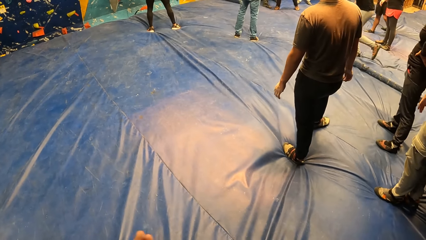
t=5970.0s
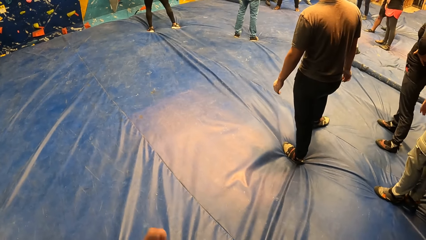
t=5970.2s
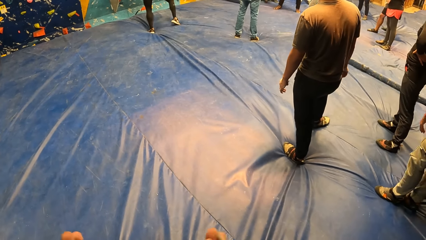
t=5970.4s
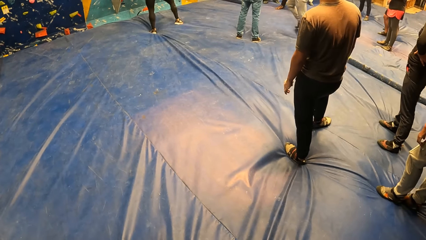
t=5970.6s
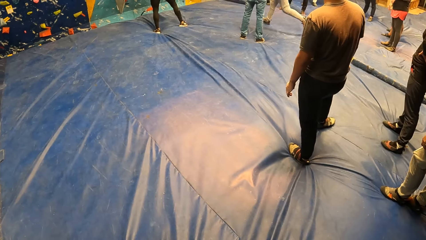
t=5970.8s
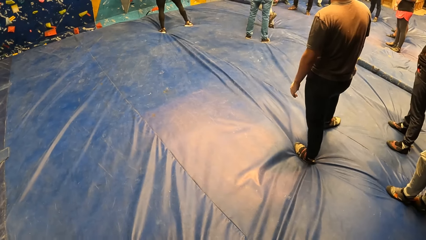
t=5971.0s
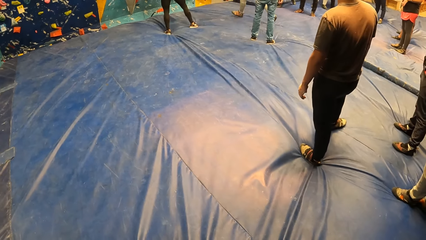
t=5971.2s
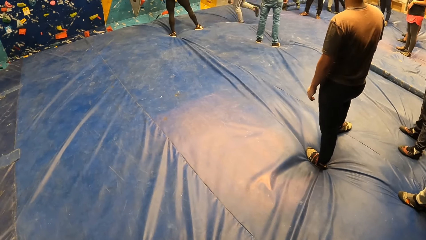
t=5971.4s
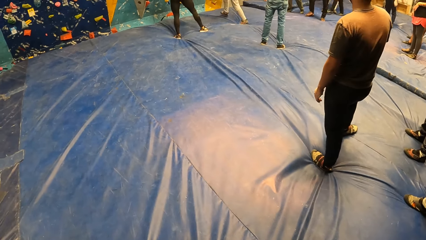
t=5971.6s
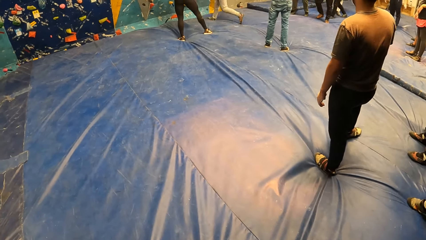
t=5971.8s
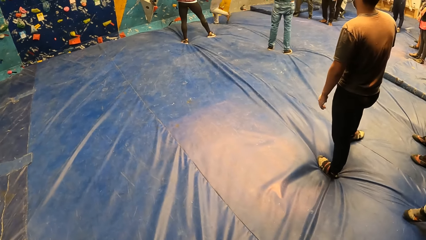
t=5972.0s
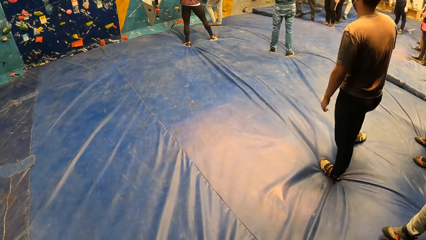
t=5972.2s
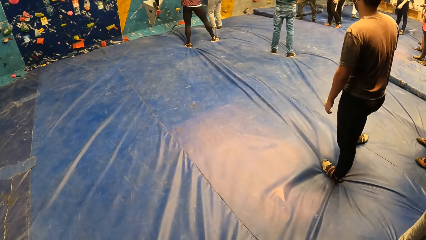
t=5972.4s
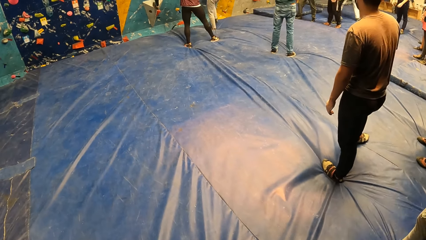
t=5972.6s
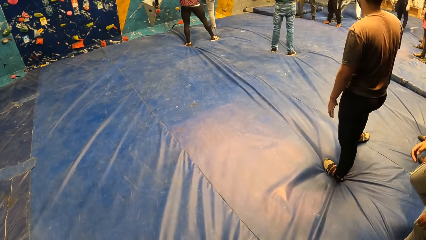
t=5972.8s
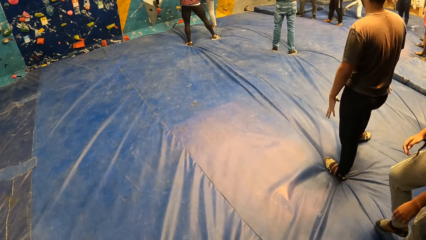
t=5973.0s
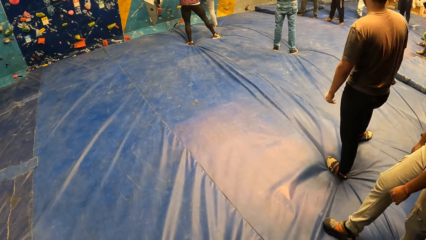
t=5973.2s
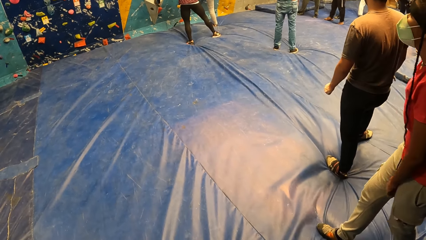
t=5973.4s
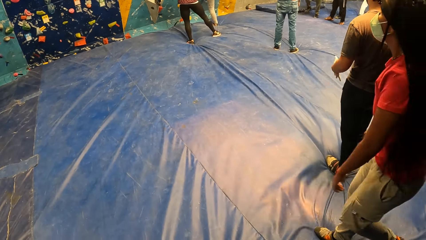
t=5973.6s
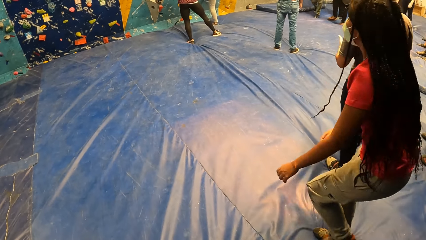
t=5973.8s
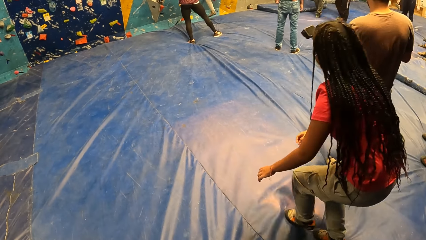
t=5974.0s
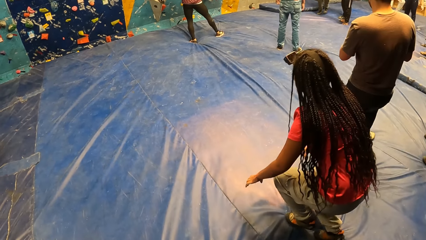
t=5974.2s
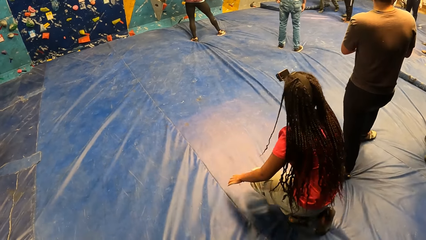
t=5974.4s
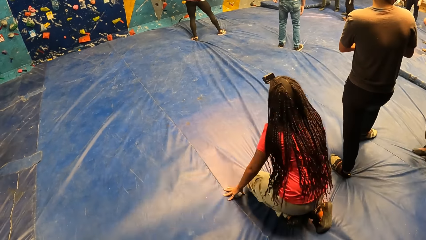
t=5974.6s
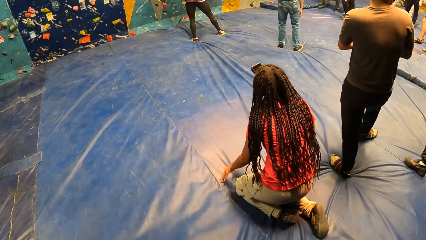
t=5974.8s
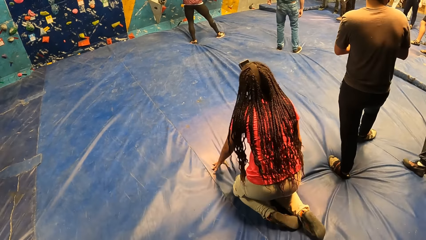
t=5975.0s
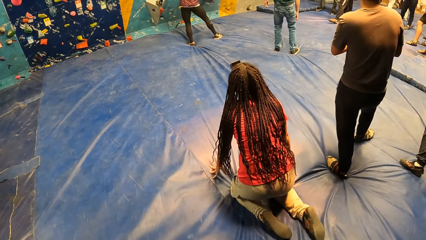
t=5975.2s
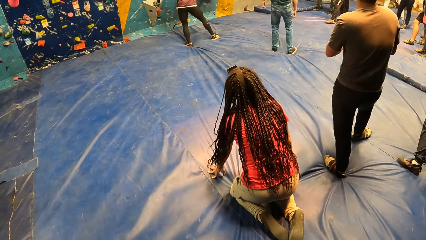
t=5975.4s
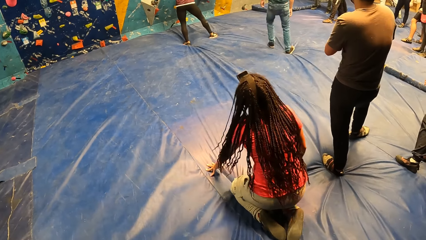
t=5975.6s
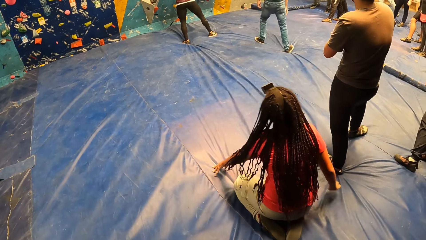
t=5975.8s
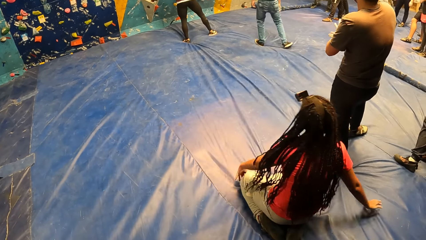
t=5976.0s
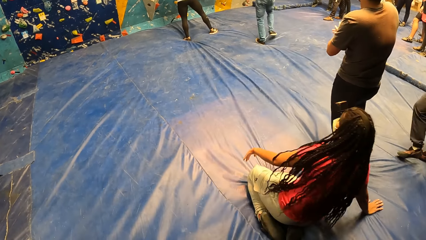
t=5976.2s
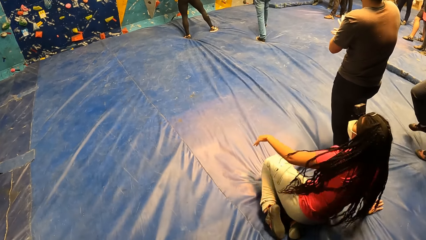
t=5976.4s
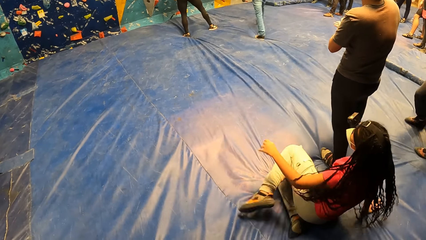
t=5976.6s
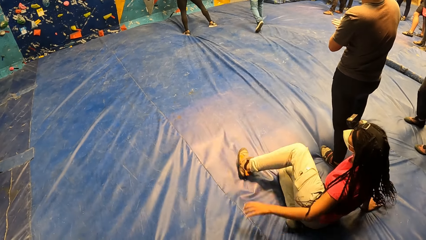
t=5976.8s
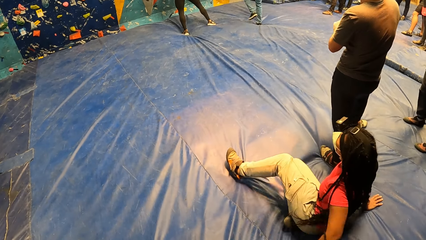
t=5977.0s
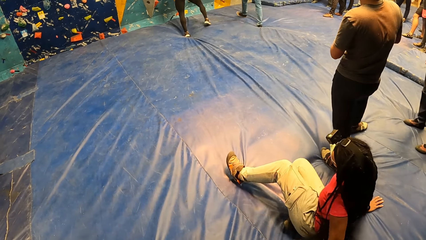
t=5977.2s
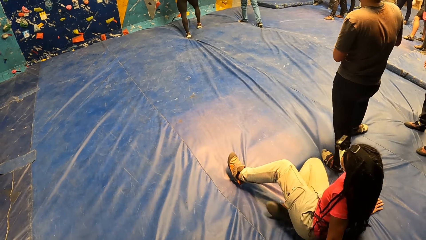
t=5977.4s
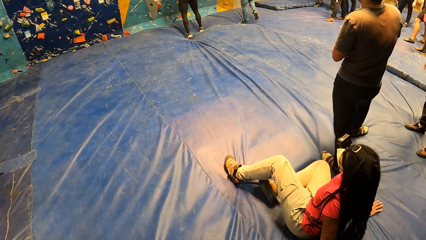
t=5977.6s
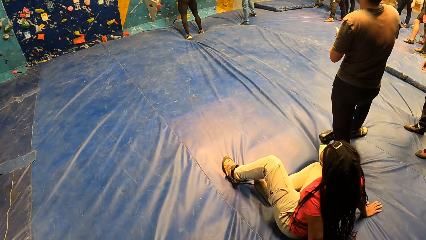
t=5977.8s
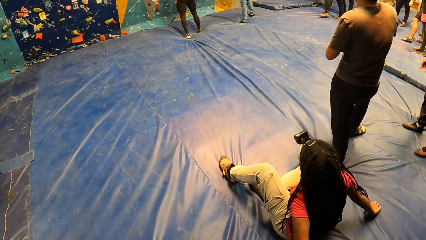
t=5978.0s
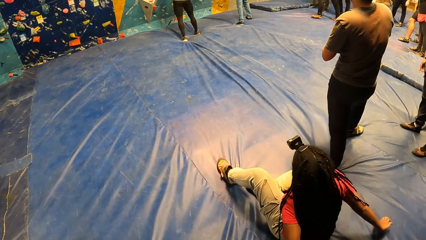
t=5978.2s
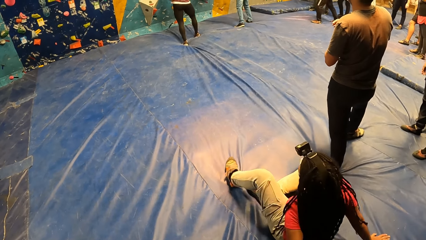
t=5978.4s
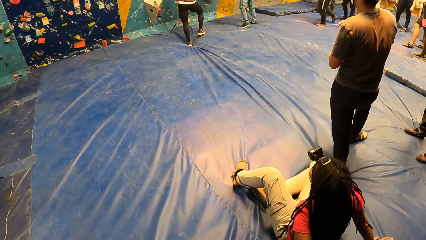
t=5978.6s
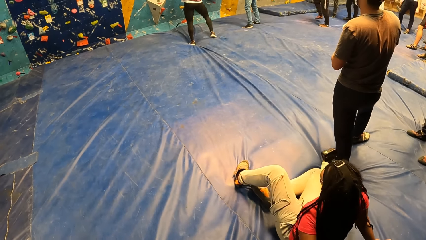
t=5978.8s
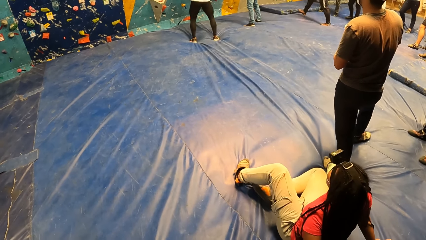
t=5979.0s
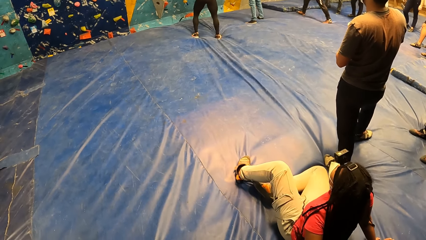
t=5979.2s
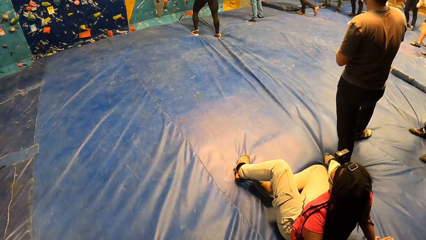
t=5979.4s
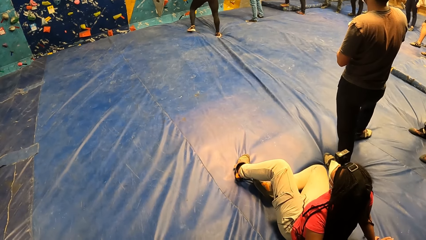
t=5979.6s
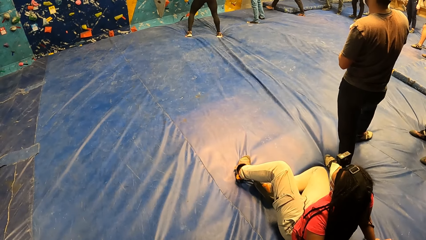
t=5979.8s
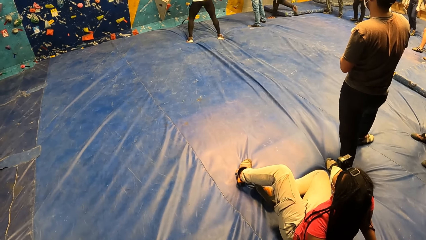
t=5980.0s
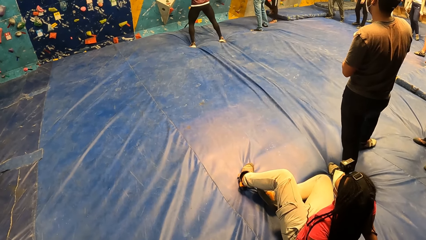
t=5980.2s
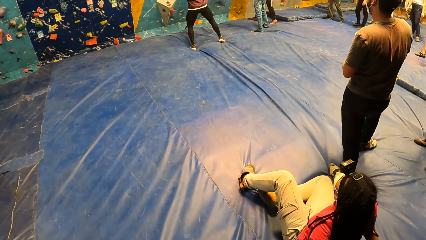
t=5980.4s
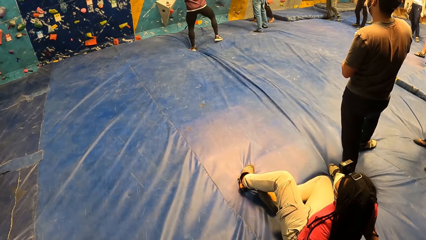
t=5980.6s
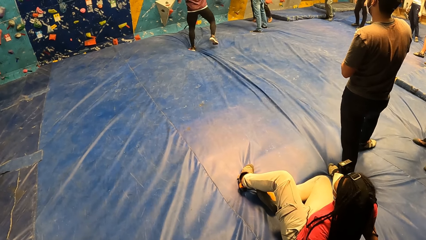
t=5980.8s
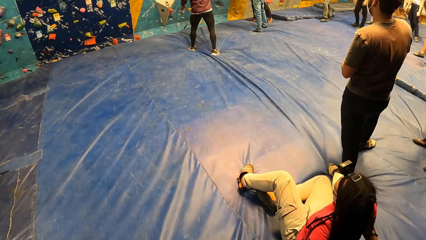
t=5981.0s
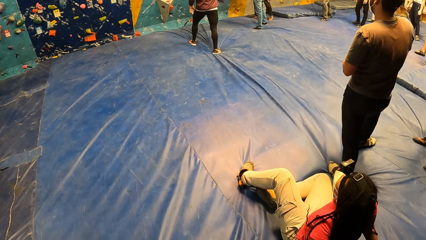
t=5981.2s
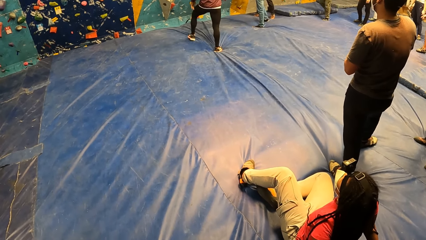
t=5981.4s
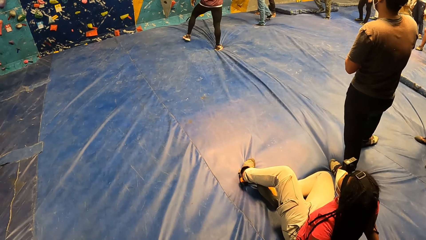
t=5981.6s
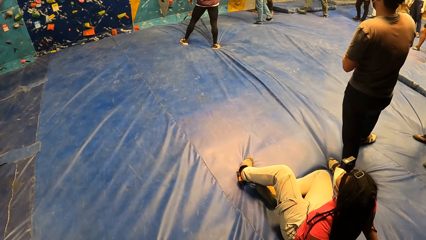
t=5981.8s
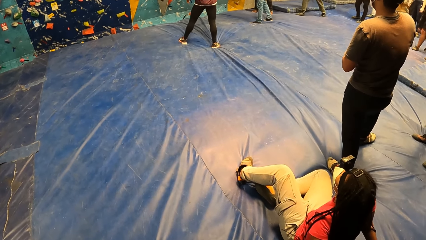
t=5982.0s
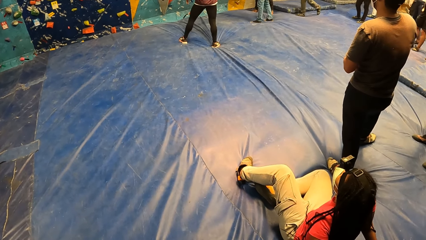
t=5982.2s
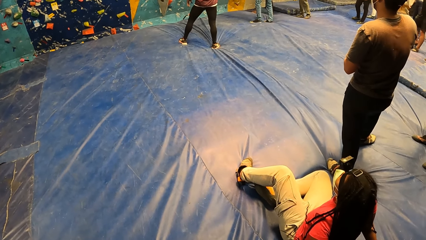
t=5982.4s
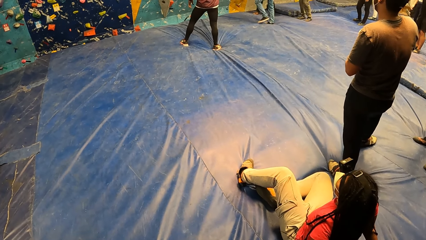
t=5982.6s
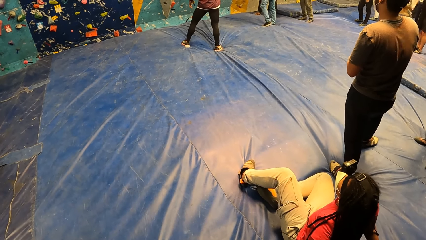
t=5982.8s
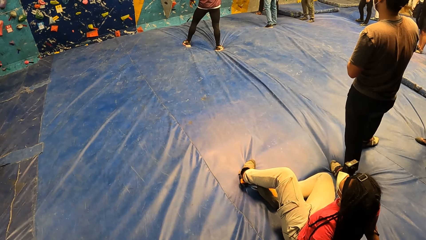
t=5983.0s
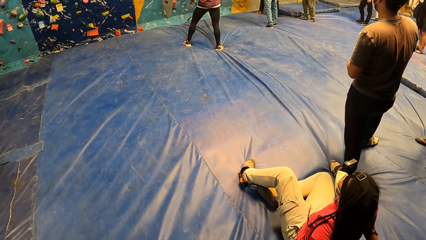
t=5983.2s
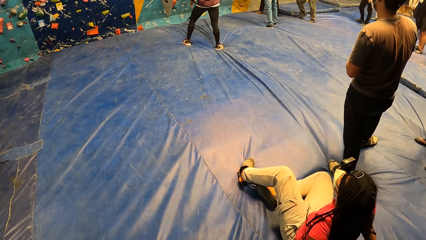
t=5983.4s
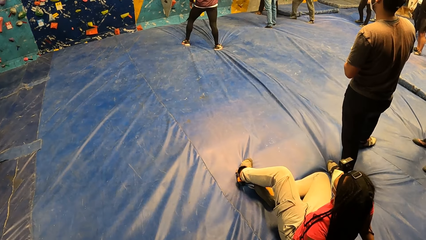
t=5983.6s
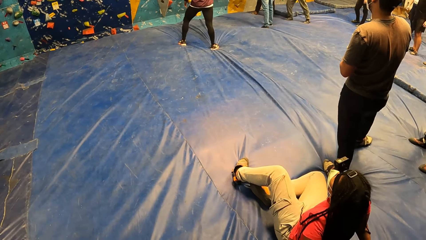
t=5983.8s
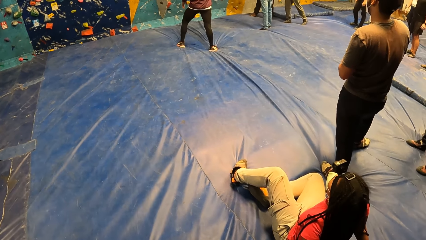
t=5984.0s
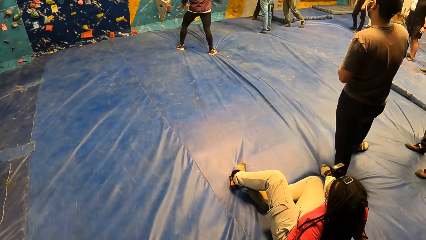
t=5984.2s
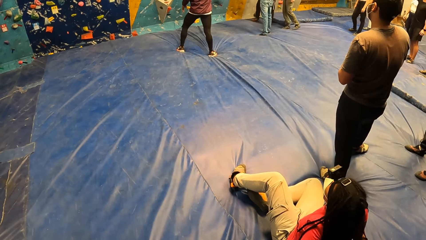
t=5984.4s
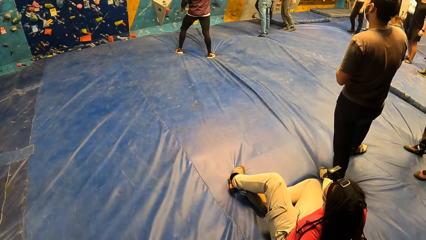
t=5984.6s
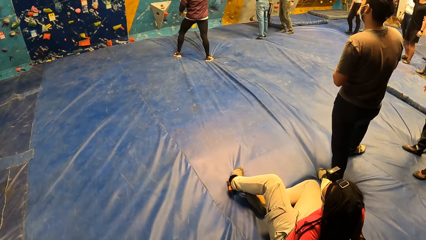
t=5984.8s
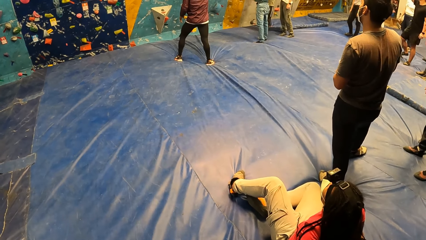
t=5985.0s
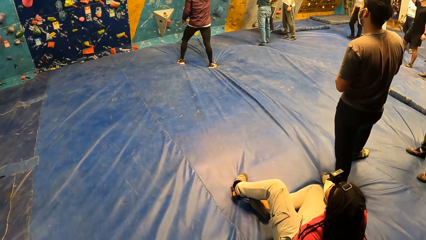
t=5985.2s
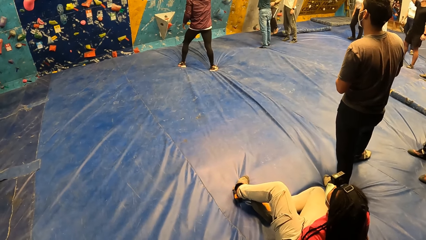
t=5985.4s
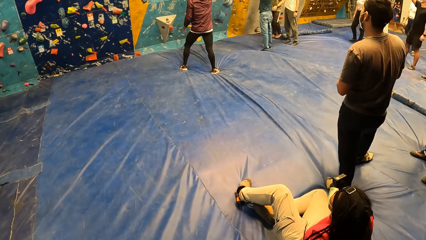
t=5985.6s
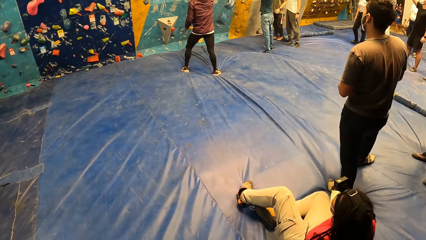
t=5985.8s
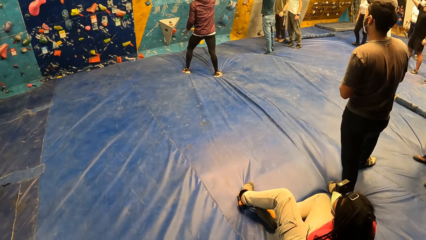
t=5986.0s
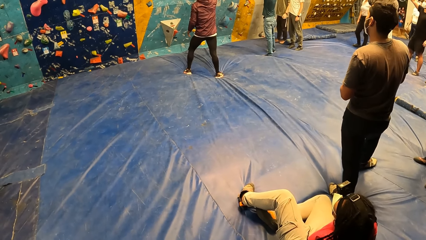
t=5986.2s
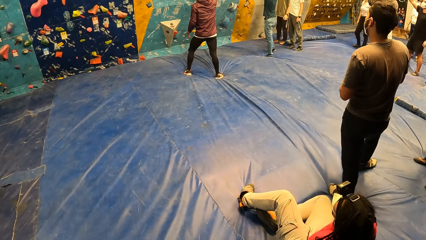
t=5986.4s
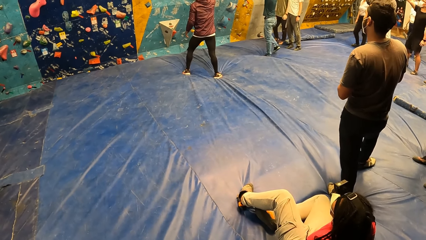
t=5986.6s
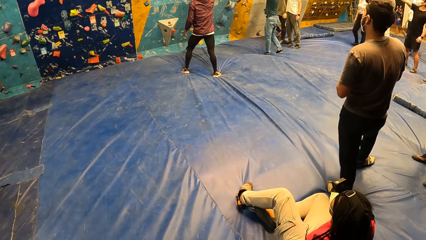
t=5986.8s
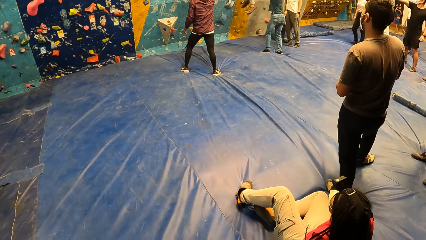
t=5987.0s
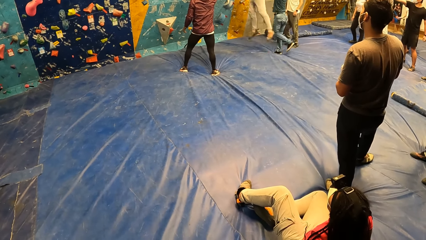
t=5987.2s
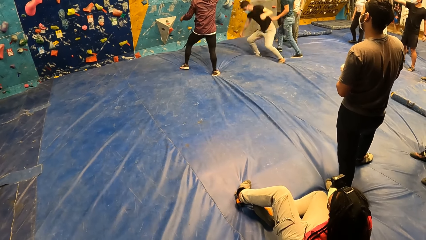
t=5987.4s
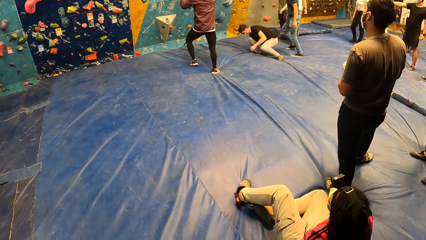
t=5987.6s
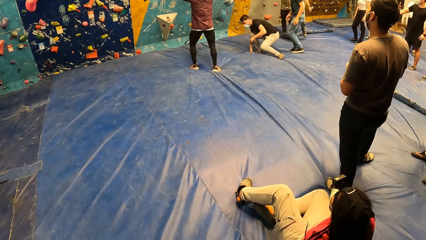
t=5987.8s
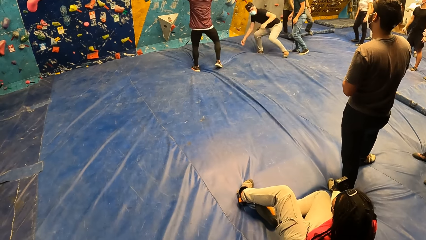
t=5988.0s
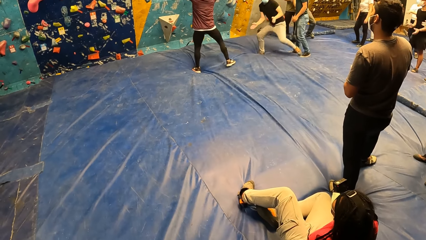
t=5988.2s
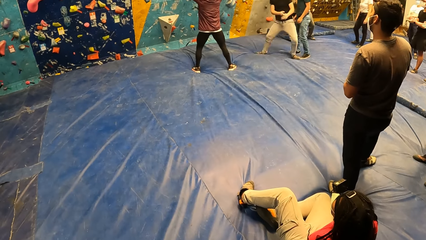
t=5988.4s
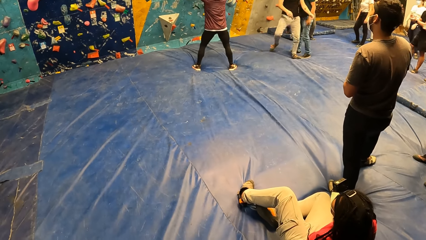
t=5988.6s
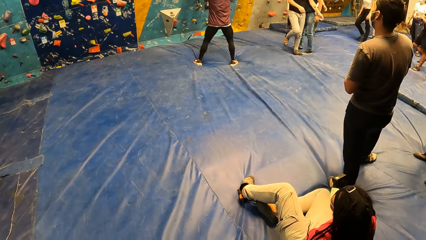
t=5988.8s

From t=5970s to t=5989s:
The camera wearer shakes the hands. They raise both hands. A woman sits on the floor.
